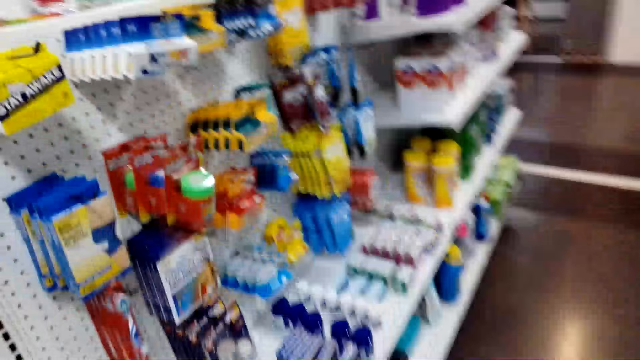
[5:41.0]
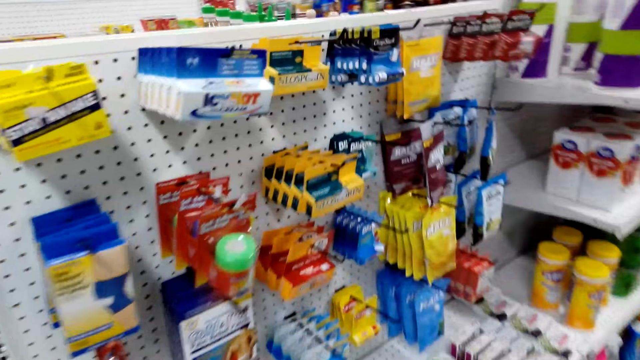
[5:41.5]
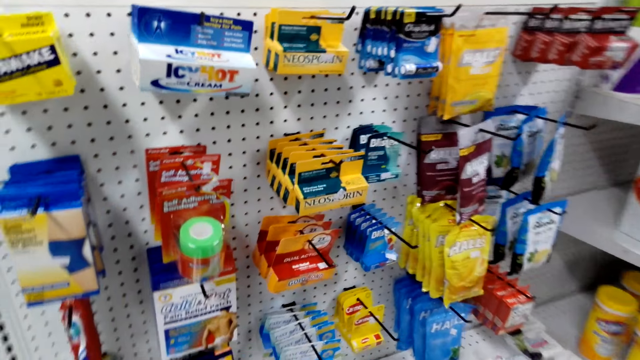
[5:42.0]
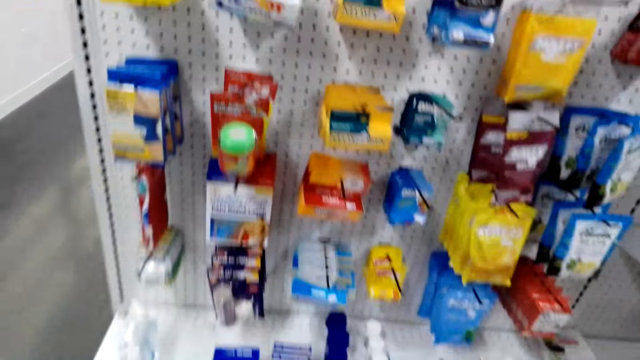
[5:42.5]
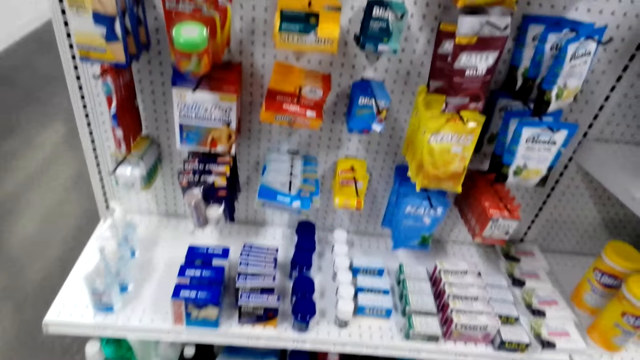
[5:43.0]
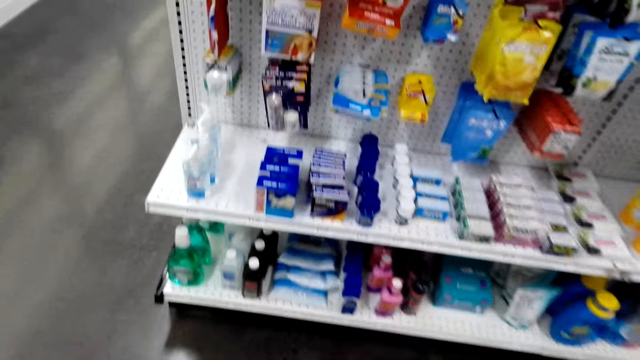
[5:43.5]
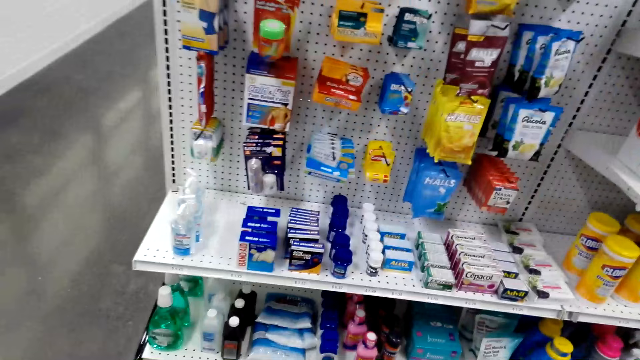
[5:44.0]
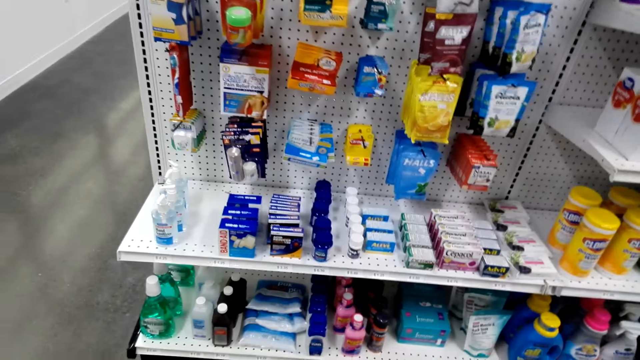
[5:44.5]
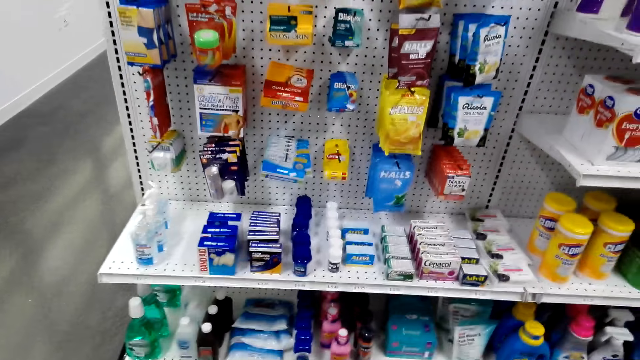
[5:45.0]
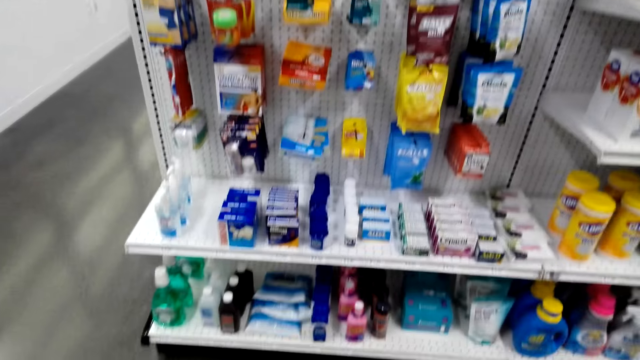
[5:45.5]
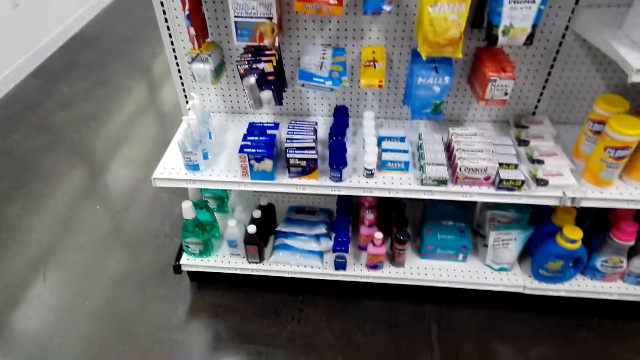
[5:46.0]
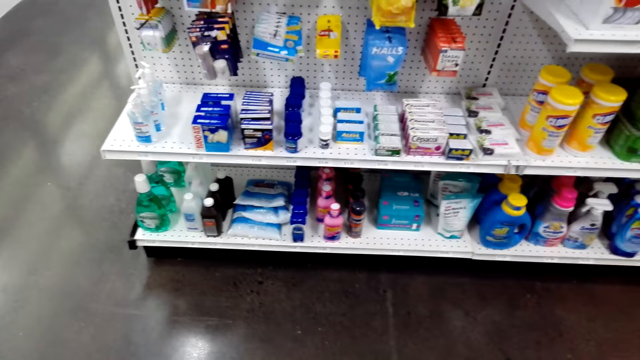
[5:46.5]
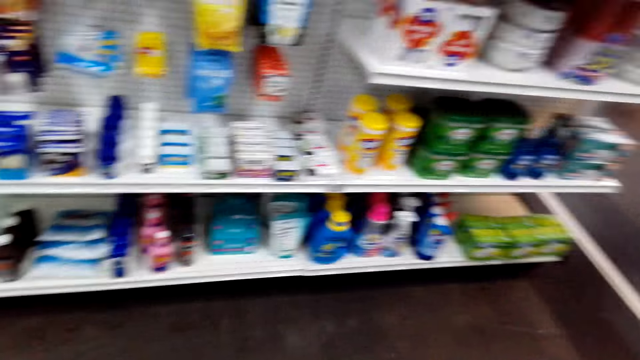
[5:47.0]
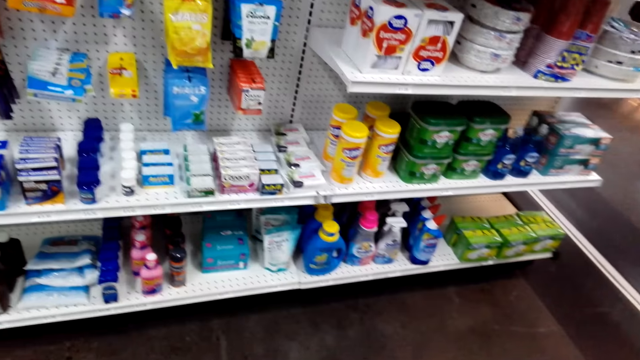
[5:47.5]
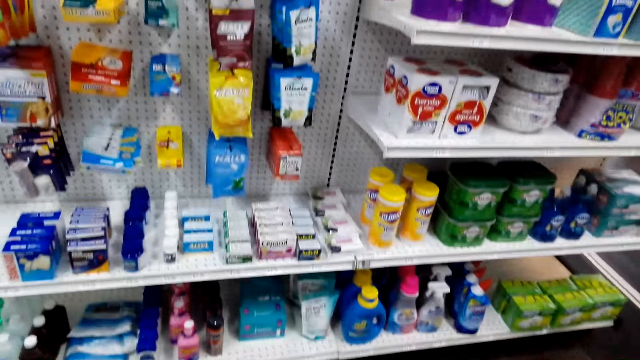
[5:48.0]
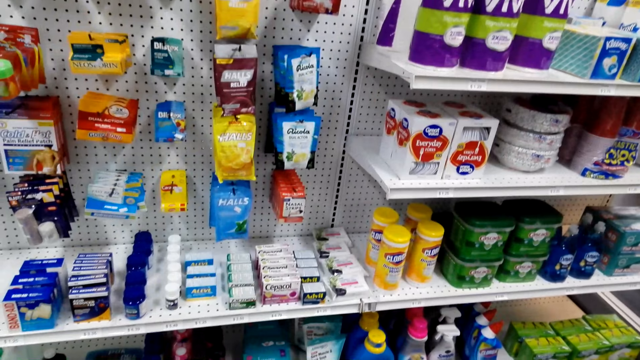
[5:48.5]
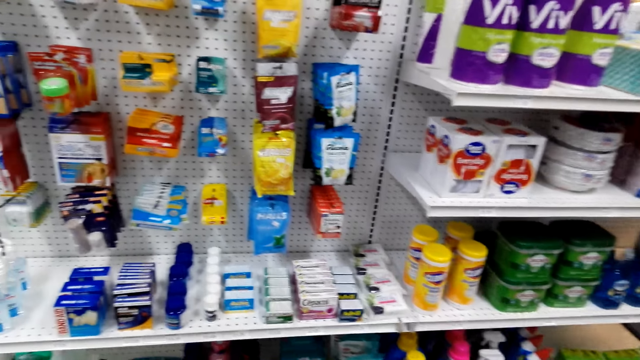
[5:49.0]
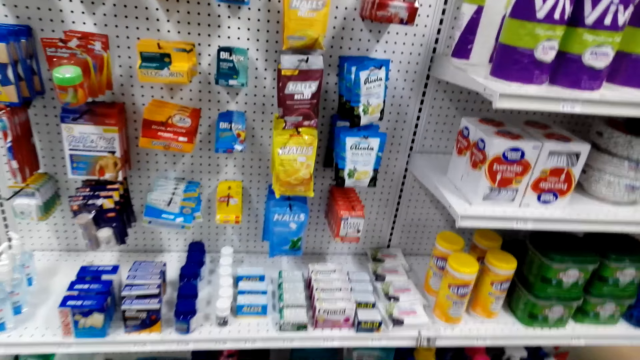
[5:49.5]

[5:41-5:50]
The camera wearer walks across the store. They look at the shelf.

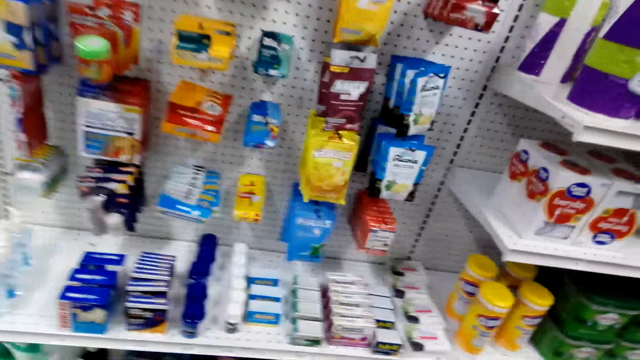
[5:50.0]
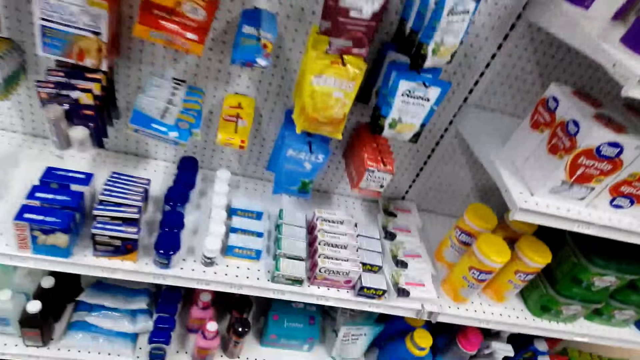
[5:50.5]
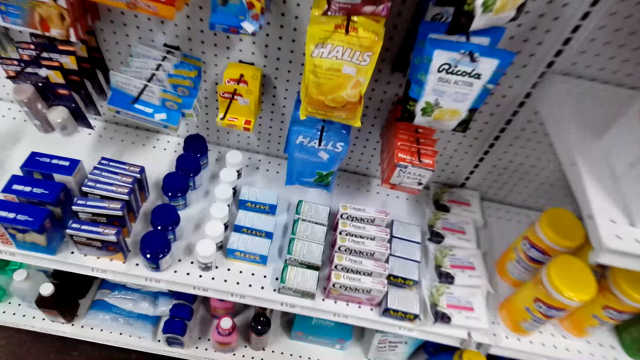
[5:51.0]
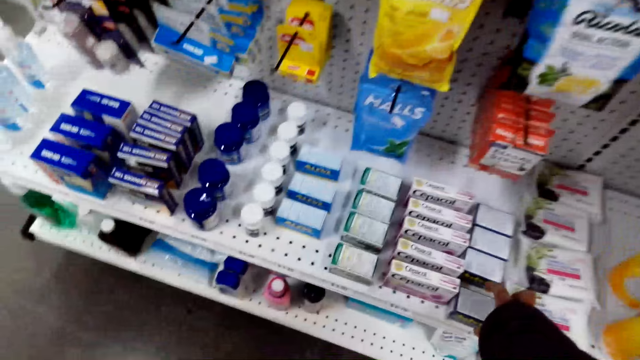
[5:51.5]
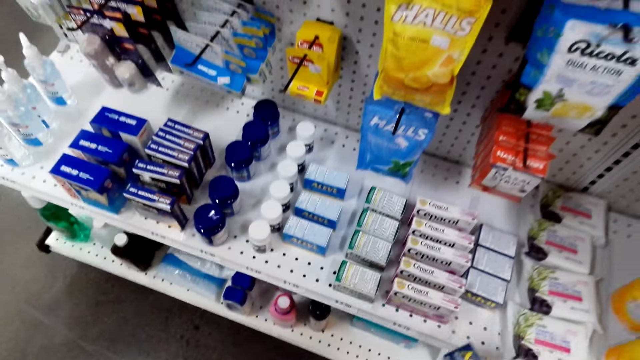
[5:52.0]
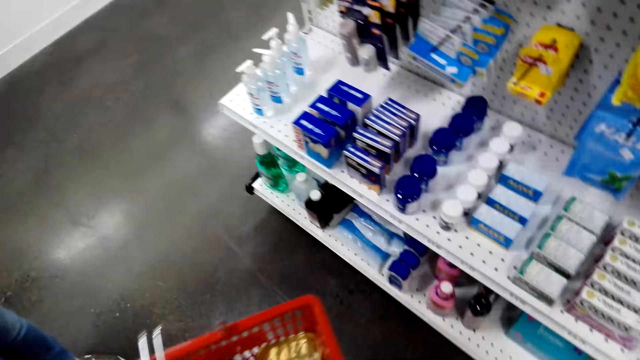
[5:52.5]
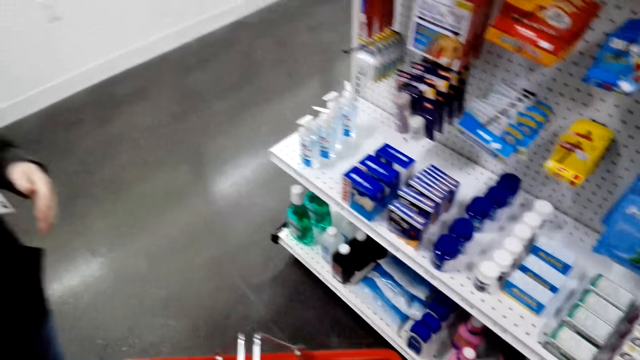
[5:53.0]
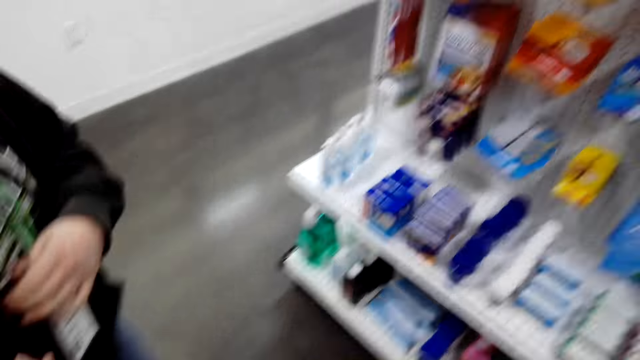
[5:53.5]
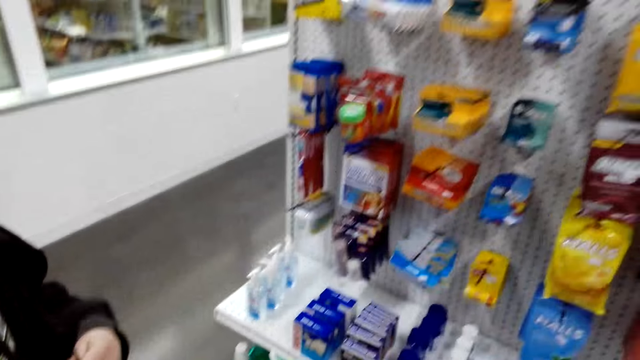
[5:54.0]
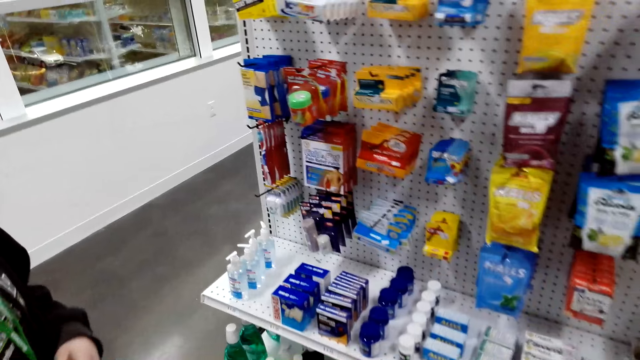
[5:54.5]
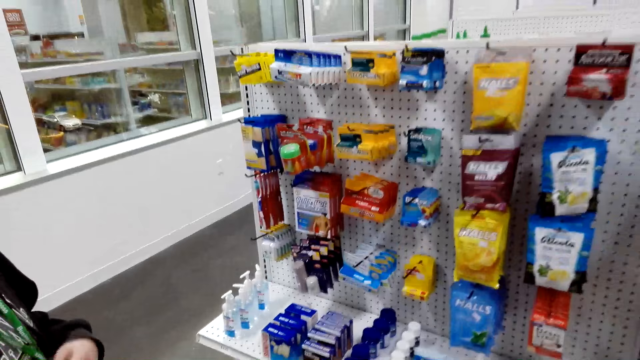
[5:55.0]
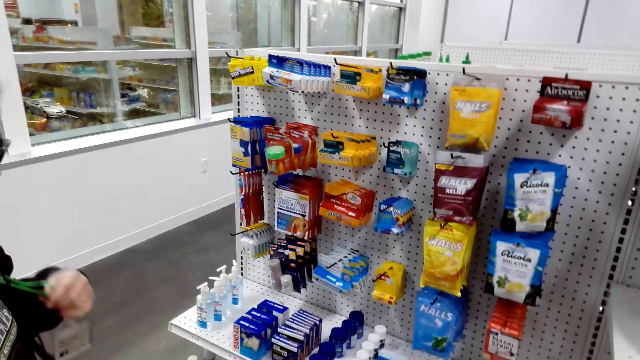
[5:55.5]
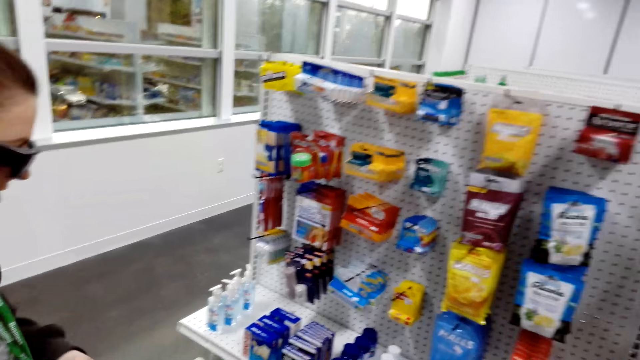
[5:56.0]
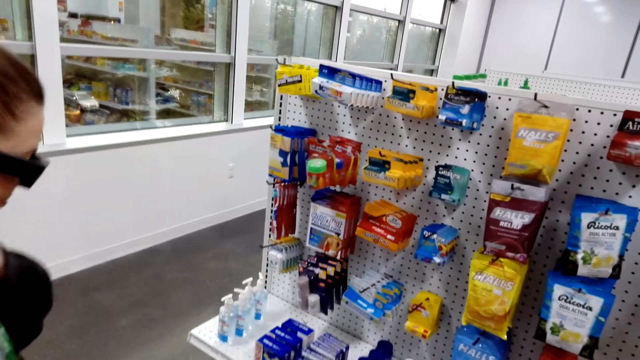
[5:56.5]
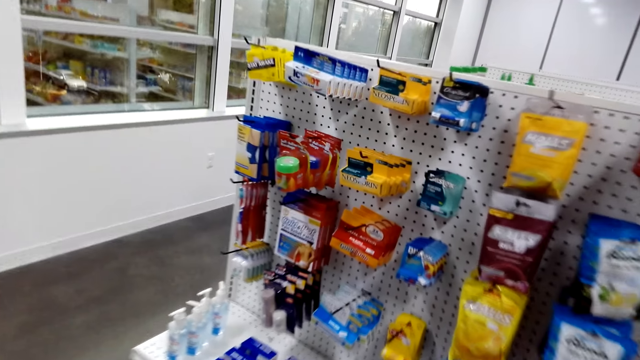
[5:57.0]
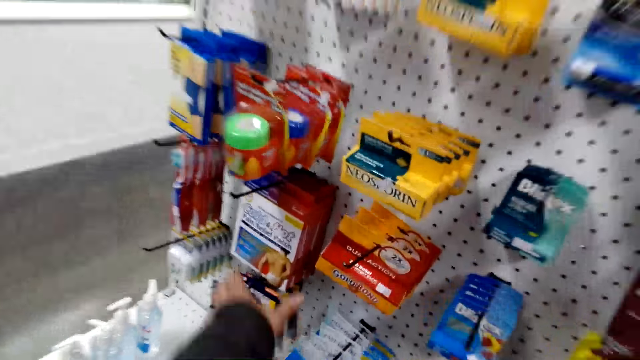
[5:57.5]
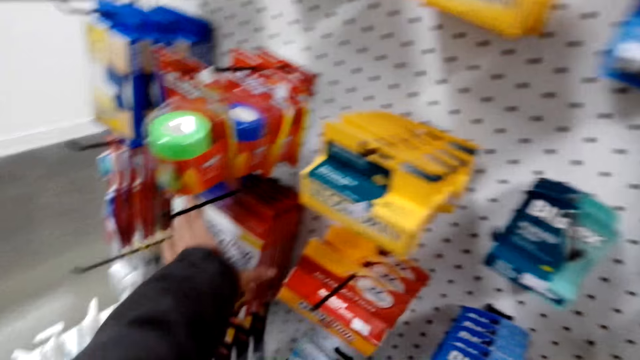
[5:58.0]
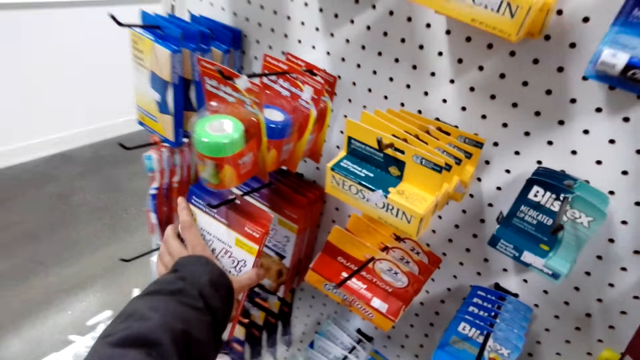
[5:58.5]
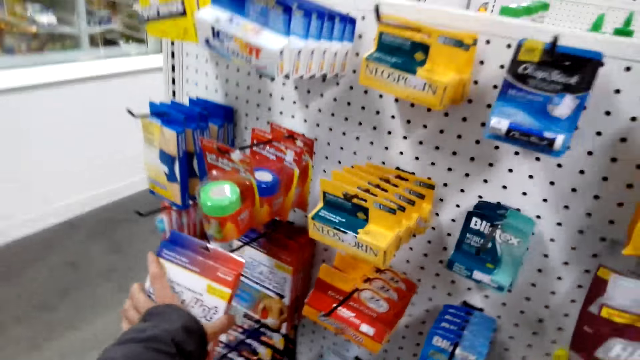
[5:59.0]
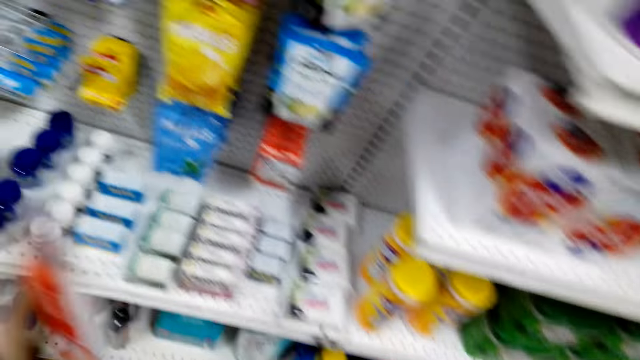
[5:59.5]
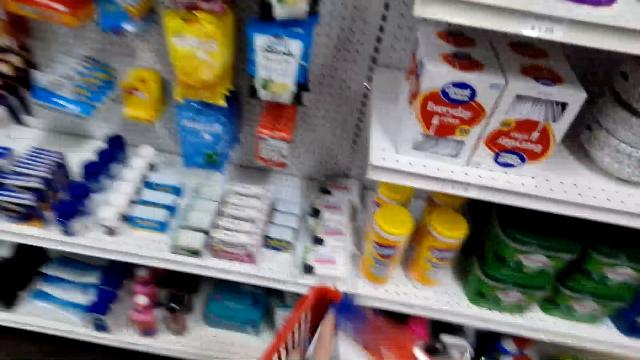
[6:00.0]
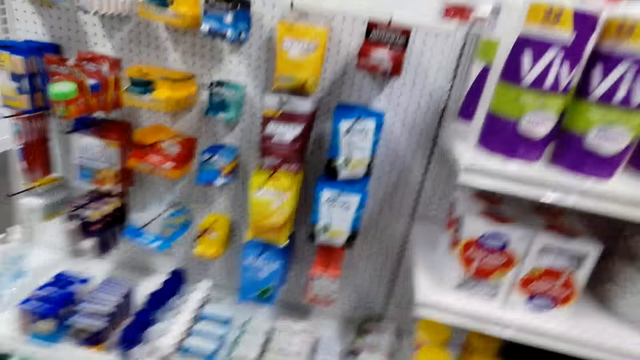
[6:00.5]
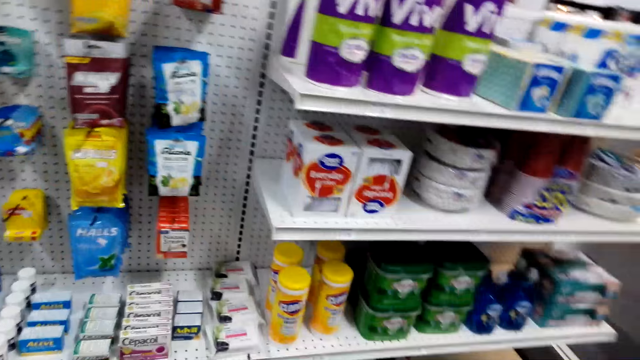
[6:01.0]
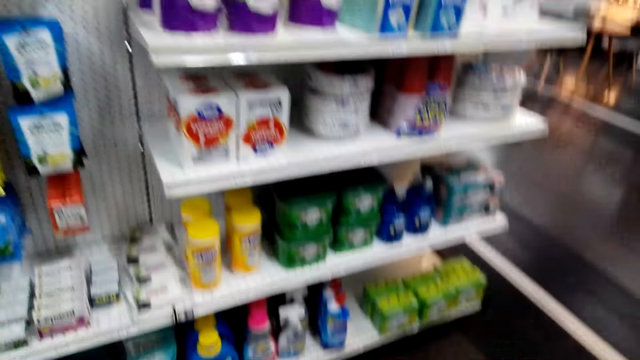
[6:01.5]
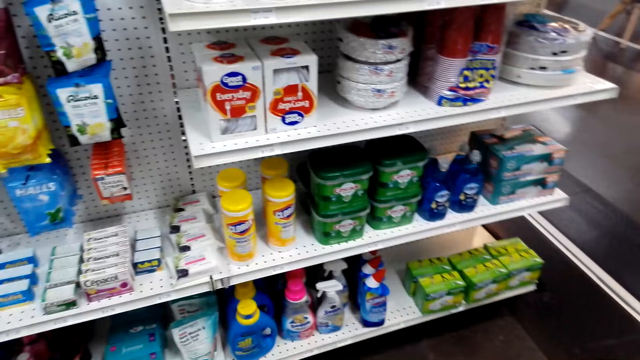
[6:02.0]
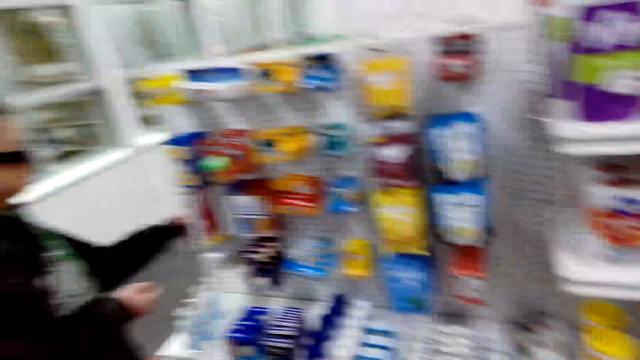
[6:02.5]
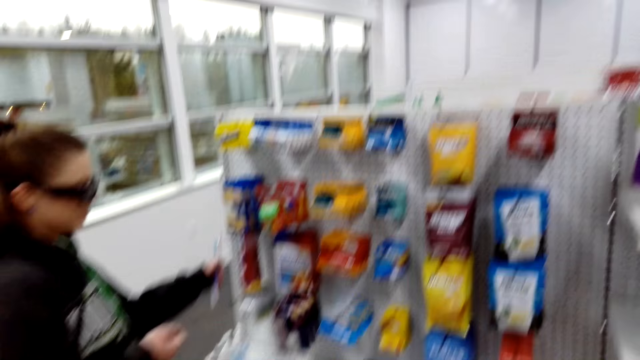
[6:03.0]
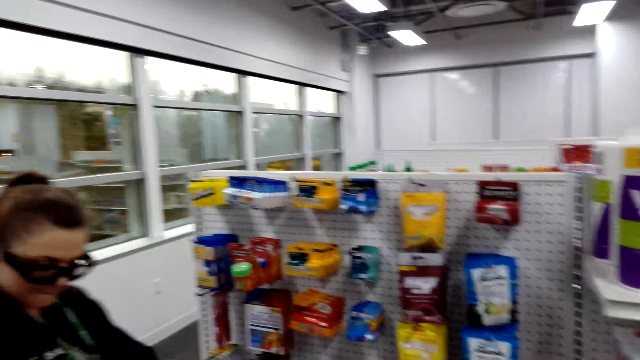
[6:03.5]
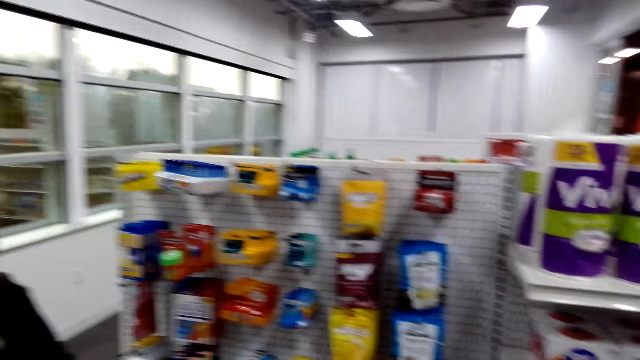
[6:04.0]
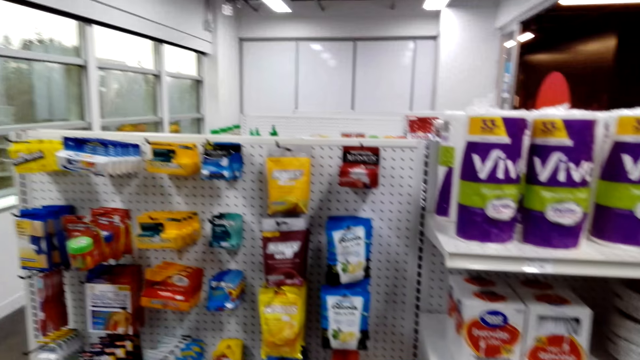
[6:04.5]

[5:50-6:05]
The camera wearer picks a pack of something from the shelf. A lady walks around the store. The camera wearer interacts with the lady. They take a box from the shelf. The lady picks a cold hot pack from the stand and puts the cold hot pack in a shopping basket. The camera wearer puts the box in the shopping basket. They look around. The lady picks a toothbrush from the stand.
